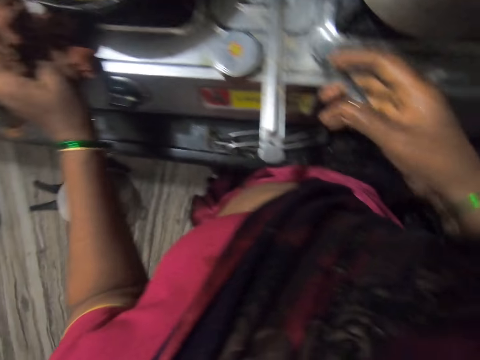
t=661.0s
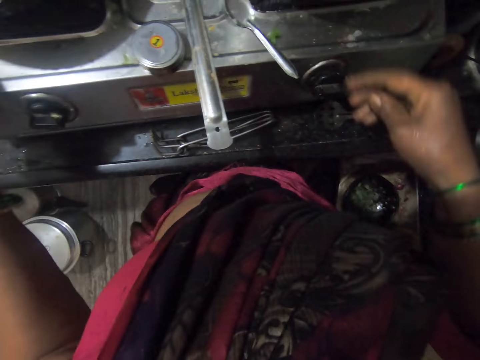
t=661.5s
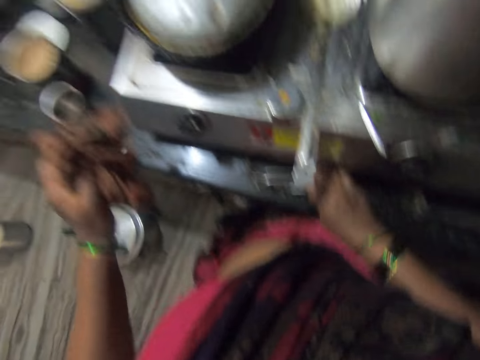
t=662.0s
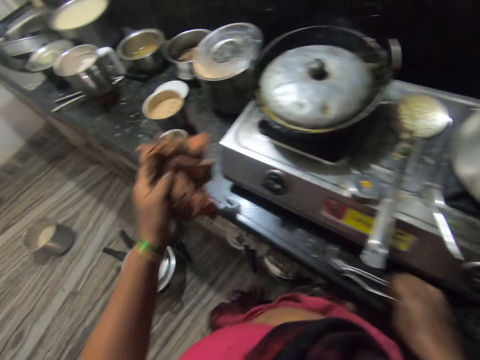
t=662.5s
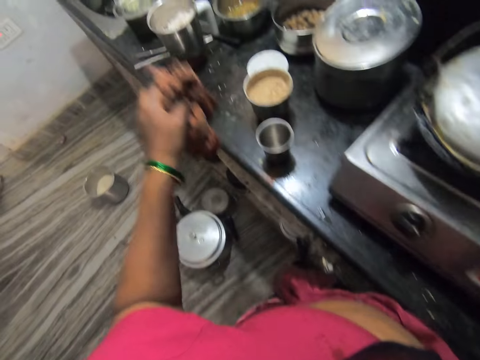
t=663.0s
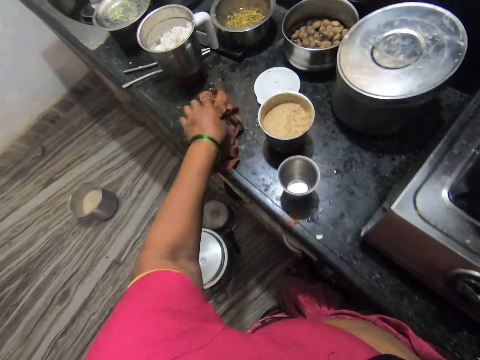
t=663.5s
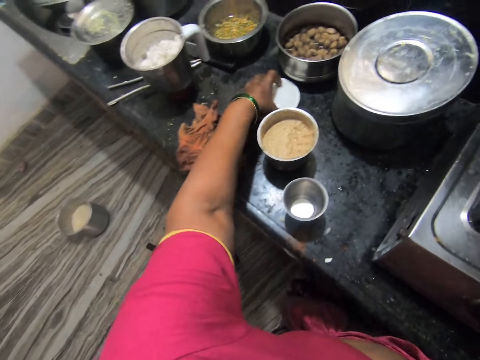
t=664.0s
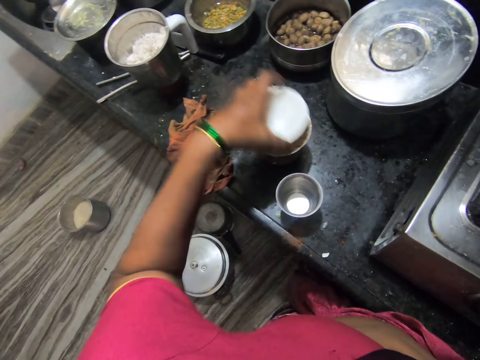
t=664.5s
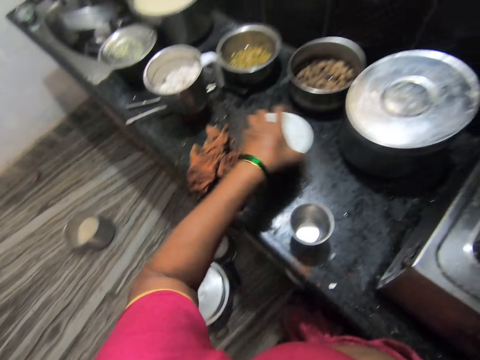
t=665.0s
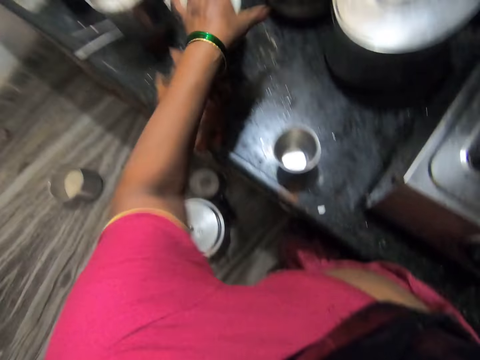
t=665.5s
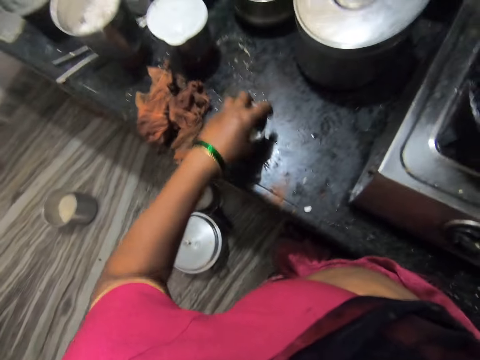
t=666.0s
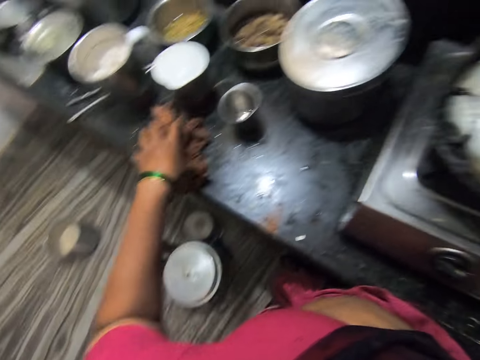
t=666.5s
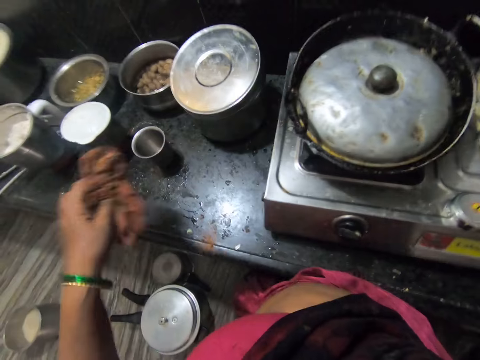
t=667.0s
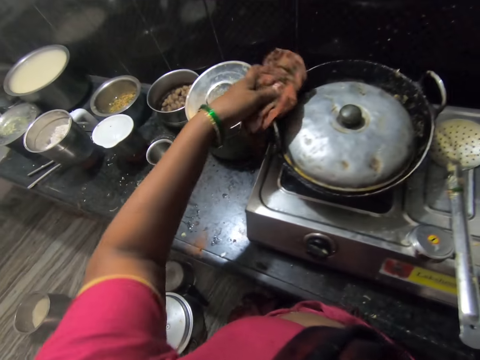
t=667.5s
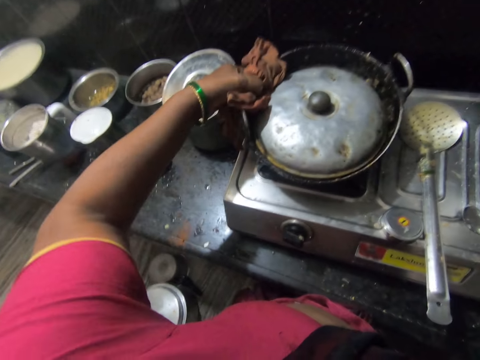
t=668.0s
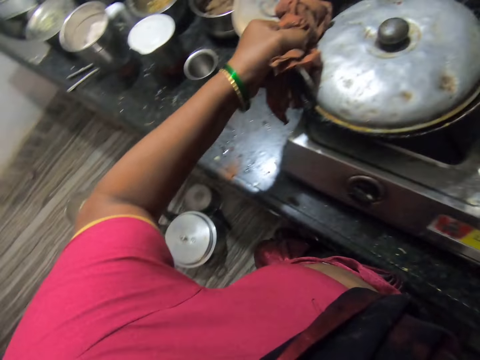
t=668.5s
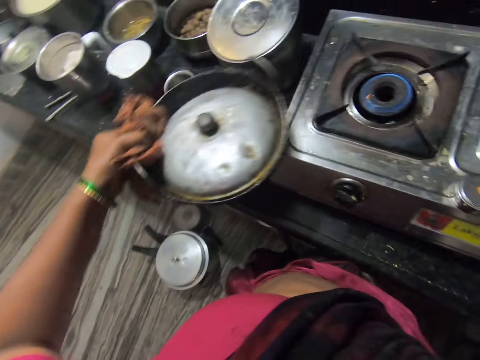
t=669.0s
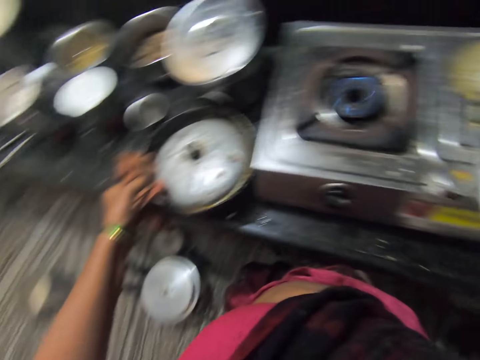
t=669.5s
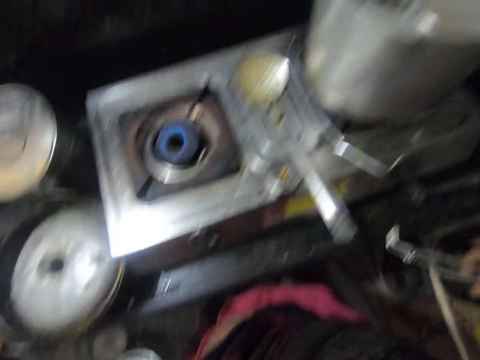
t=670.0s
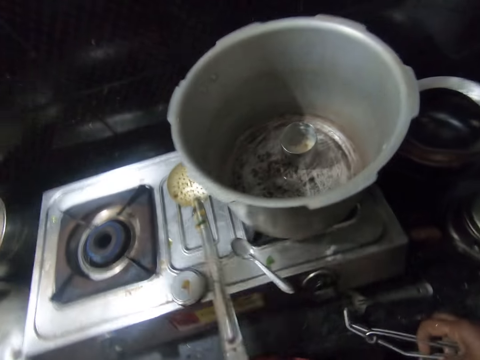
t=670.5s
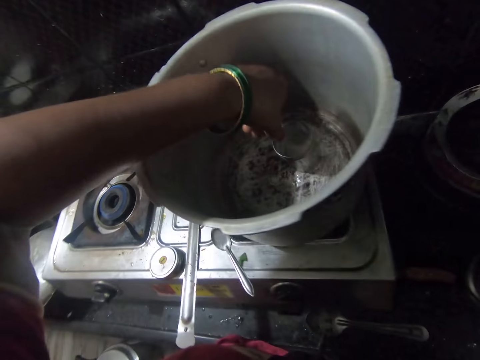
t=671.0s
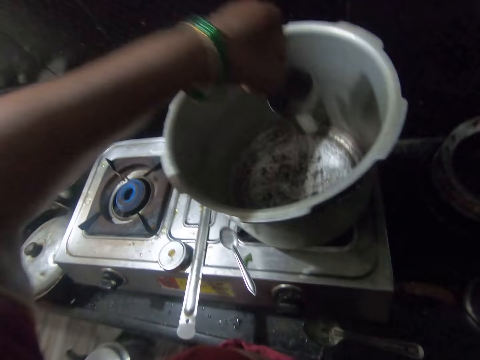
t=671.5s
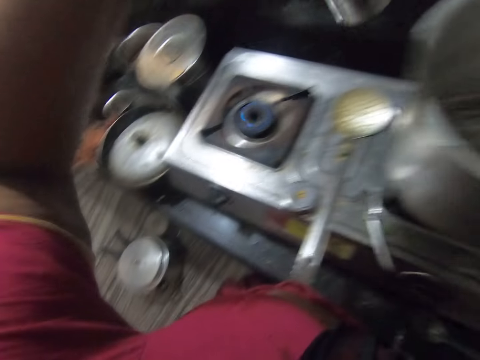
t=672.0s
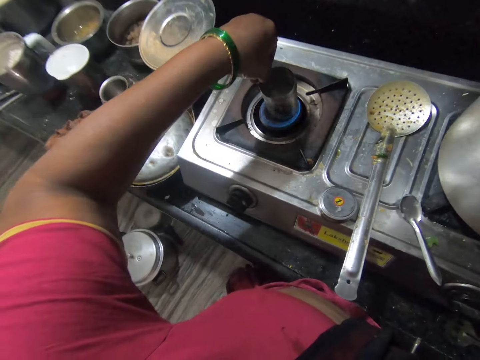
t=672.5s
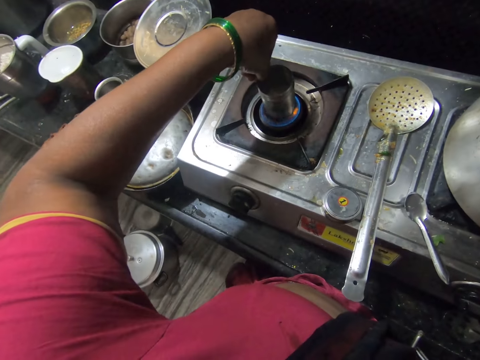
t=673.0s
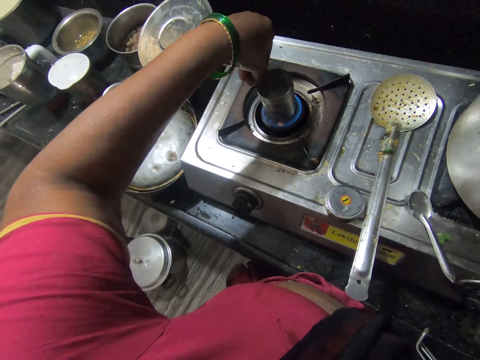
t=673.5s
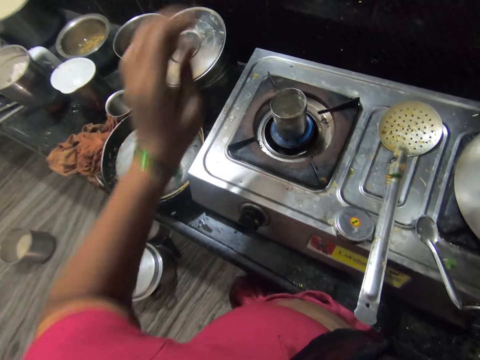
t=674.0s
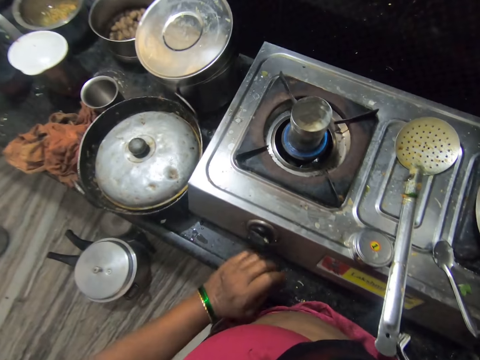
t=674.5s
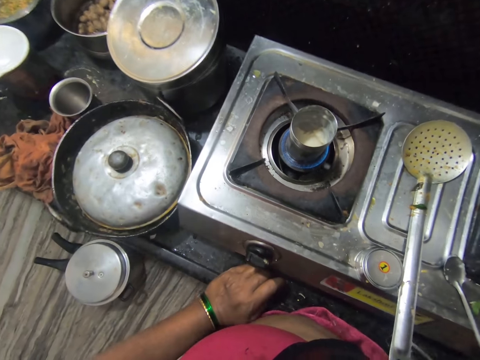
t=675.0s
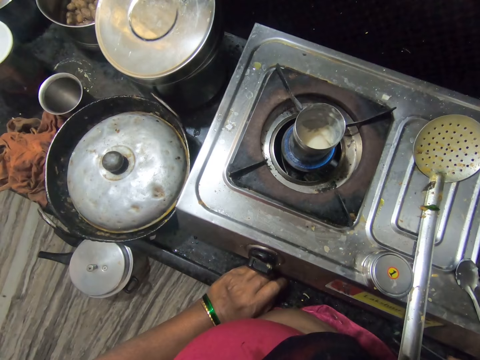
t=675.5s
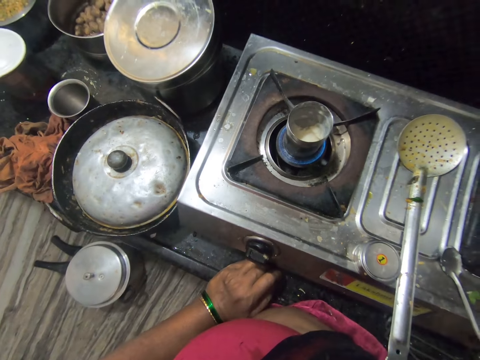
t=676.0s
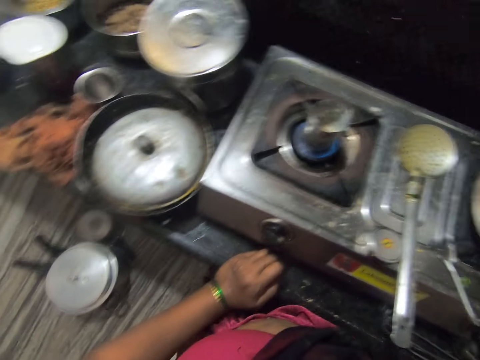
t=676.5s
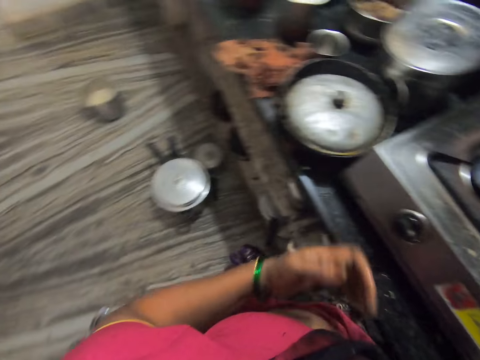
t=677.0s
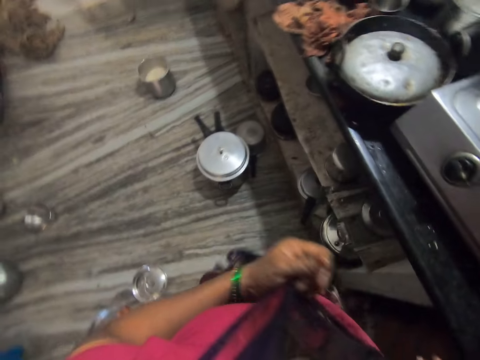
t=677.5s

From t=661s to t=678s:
The camera wearer drops the spoon on the cooker. They drop the napkin. They pick up the lid. They cover the container on the kitchen counter. They move the container on the counter top. They hold the cup. They move the cap. They pick up the napkin. They carry the pot with the napkin. They hold the cooking pot. They drop the pot on the kitchen counter. They carry the container from the pot. They pick up the container from the cooking pot. They put the container on the burner. They look inside the container.

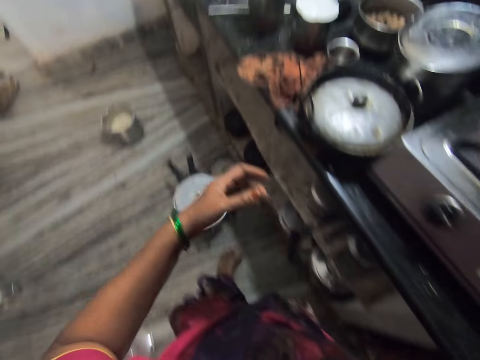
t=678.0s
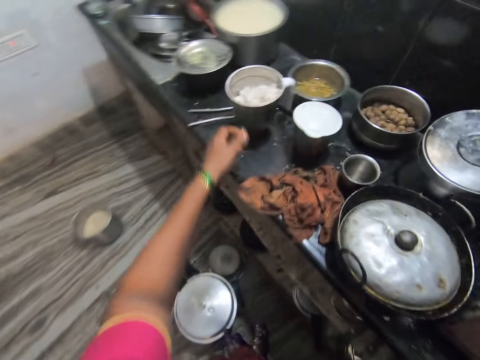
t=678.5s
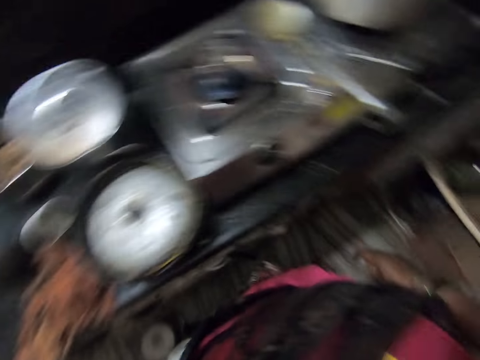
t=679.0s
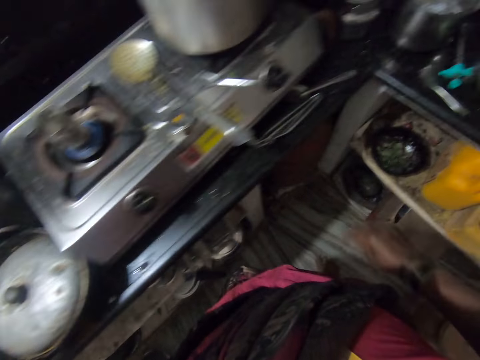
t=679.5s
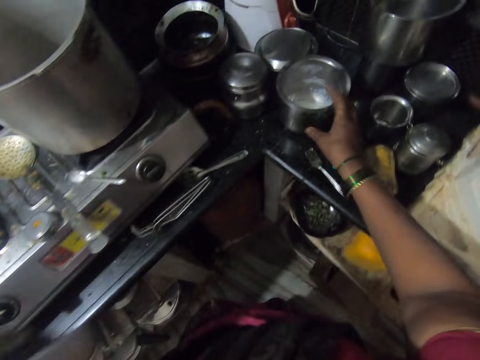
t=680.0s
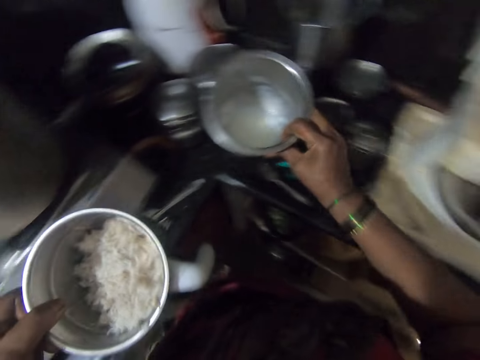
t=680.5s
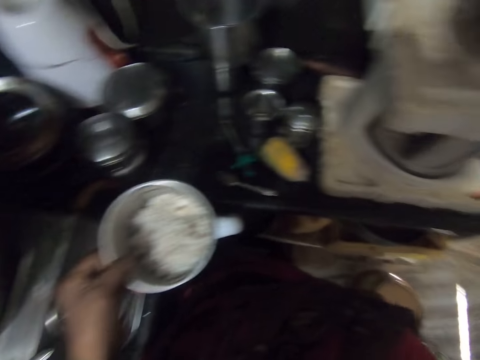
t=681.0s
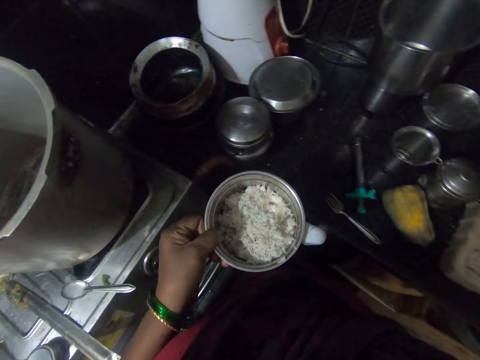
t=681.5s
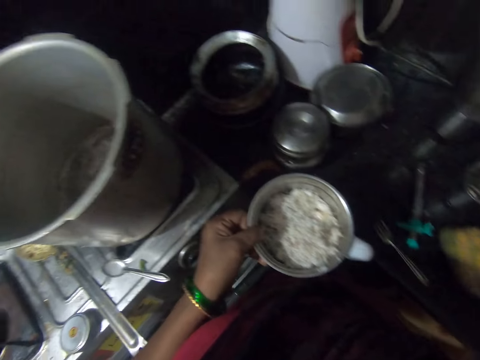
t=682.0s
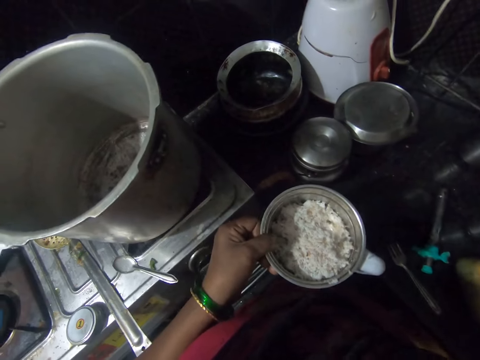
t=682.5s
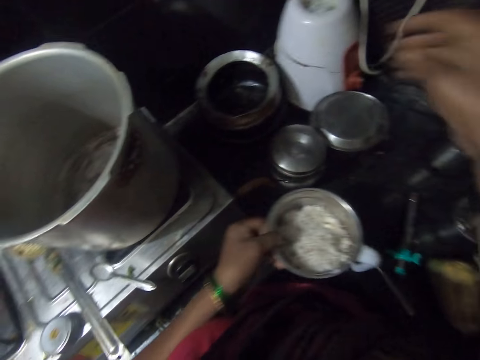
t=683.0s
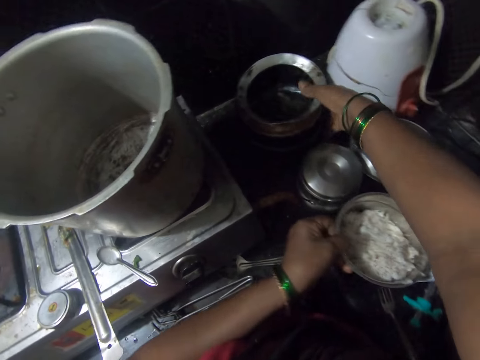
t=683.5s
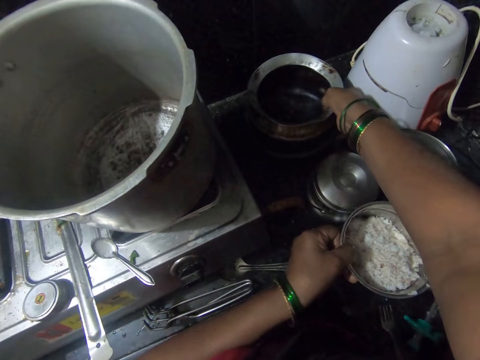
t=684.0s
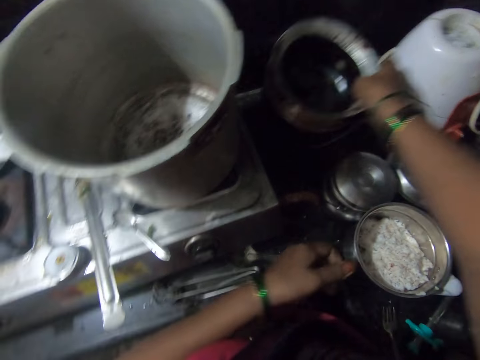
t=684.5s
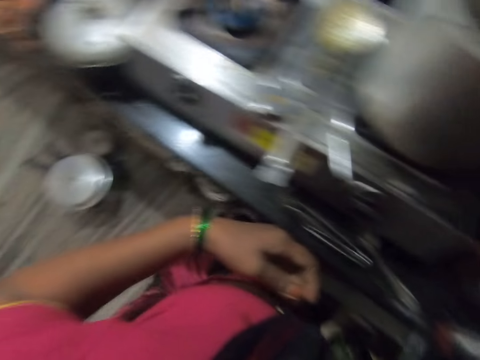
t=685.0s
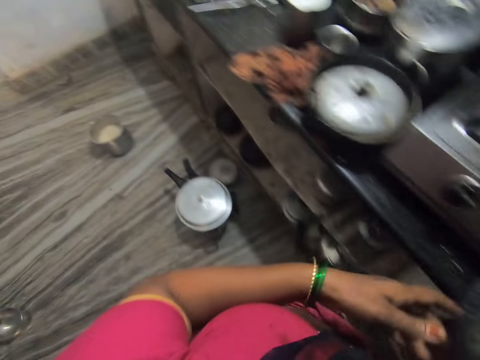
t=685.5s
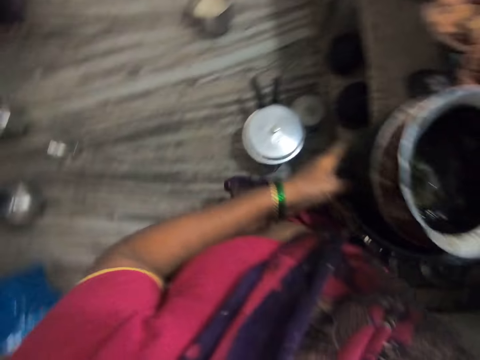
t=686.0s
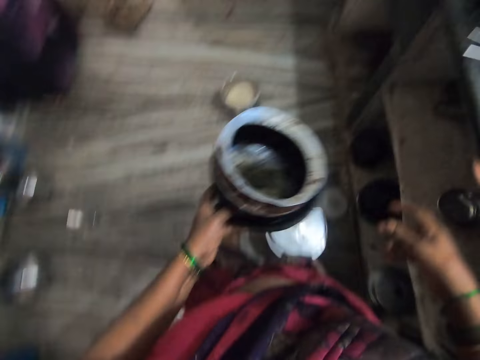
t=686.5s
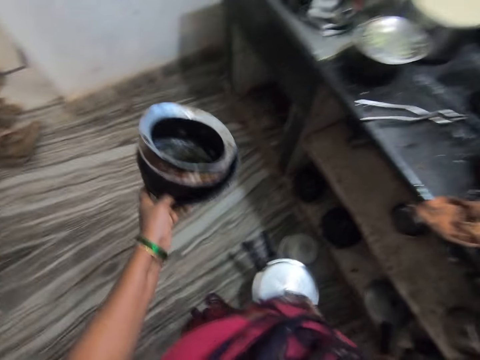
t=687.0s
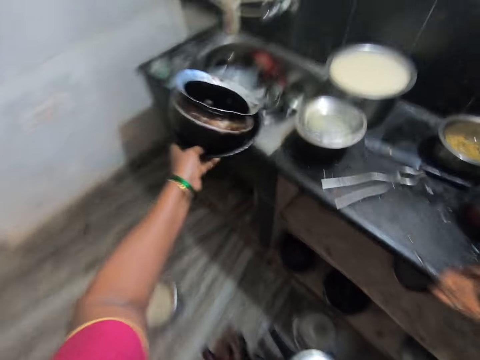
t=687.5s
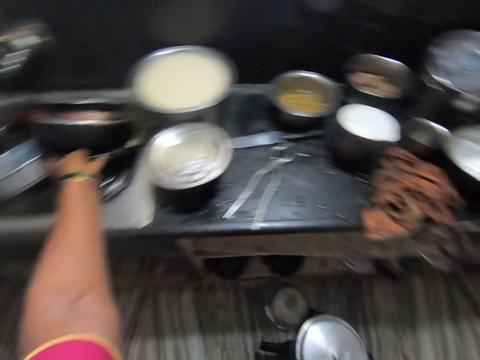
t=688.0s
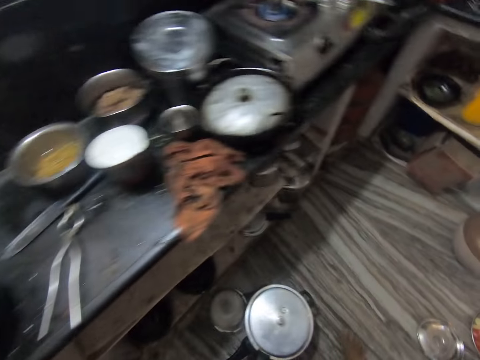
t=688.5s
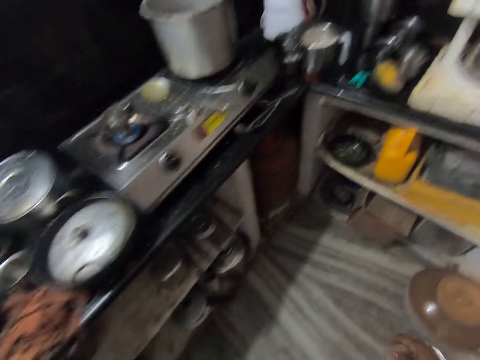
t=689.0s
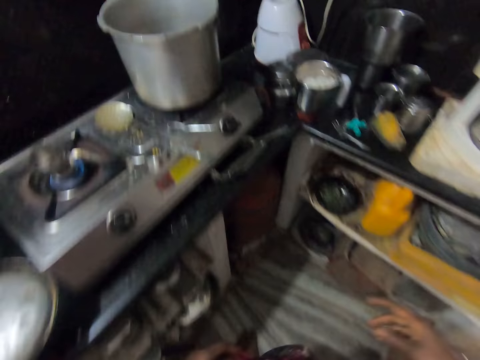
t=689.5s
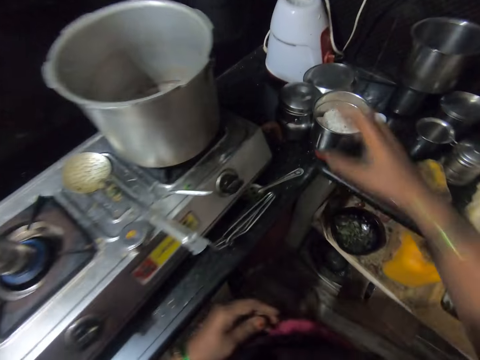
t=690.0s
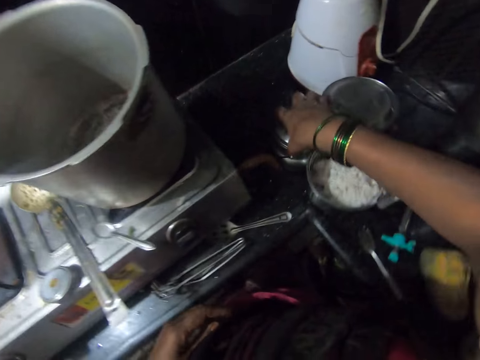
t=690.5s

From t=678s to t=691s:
The camera wearer wipes his hand on his saree. He stretches his hand towards the cooking pot. He carries a container. He picks up the cooking pot. He holds the cooking pot. He carries the pot. He holds the cooking pot again. He lifts the cooking pot. He drops a container. He holds the cooking pots with both hands. He holds the cooking pots with one hand. He puts the cooking pot in the sink. He moves towards the cooker. He adjusts a container.
